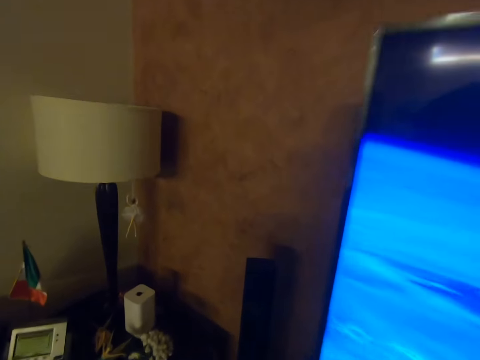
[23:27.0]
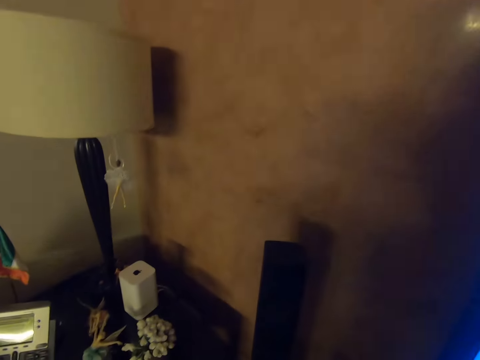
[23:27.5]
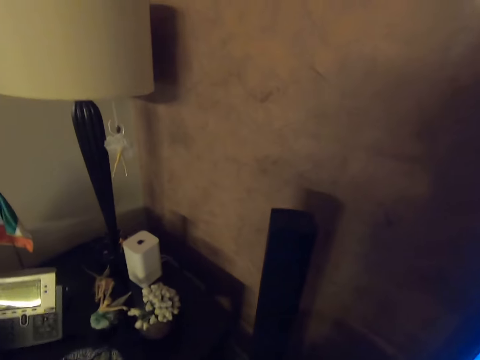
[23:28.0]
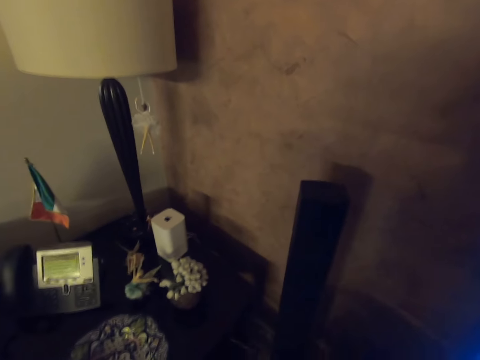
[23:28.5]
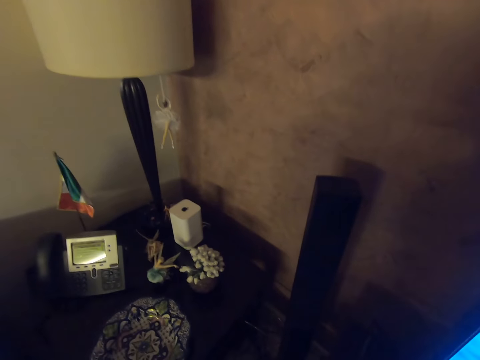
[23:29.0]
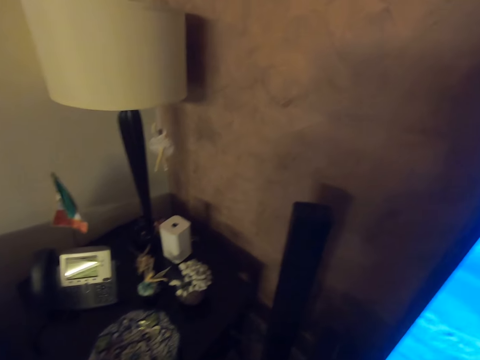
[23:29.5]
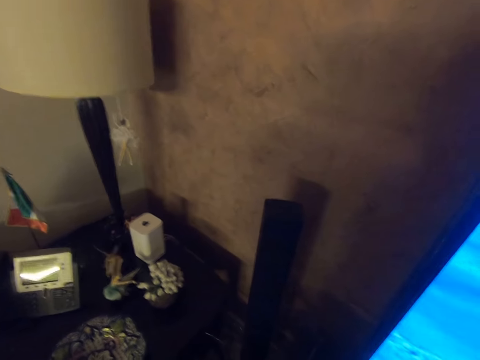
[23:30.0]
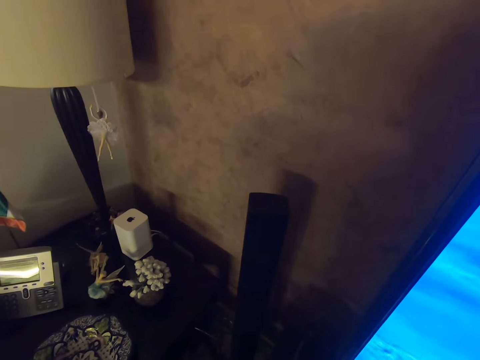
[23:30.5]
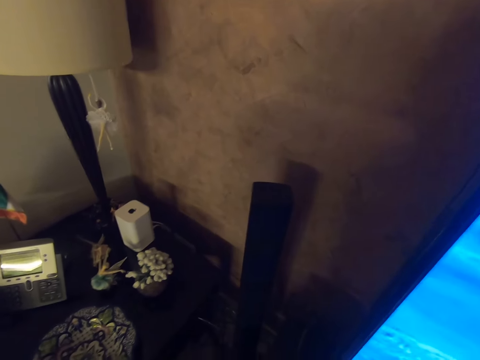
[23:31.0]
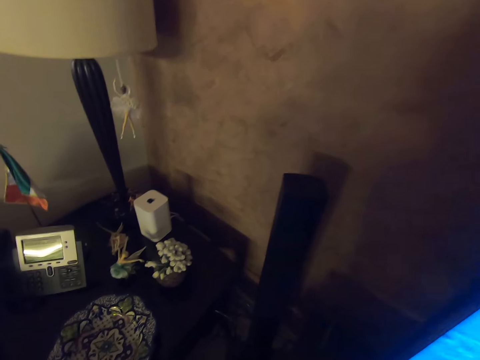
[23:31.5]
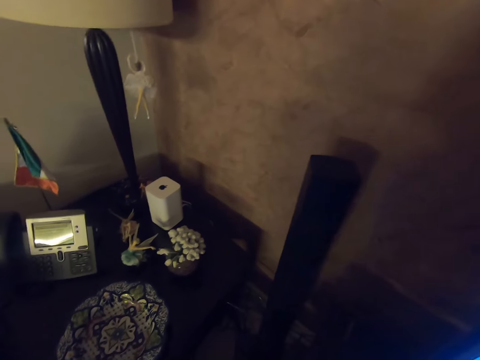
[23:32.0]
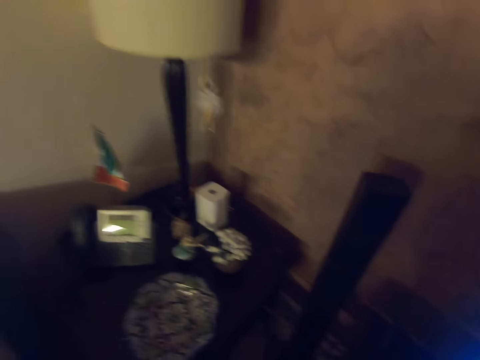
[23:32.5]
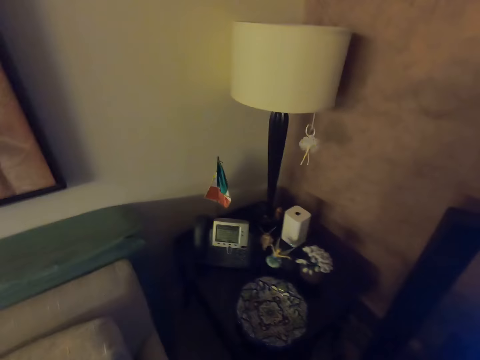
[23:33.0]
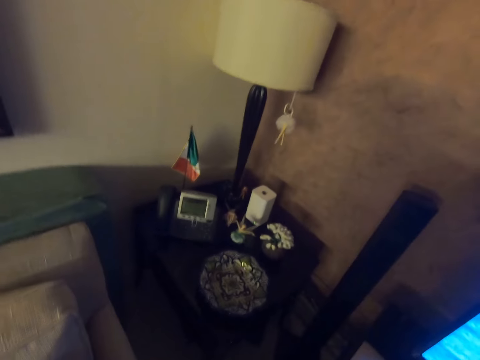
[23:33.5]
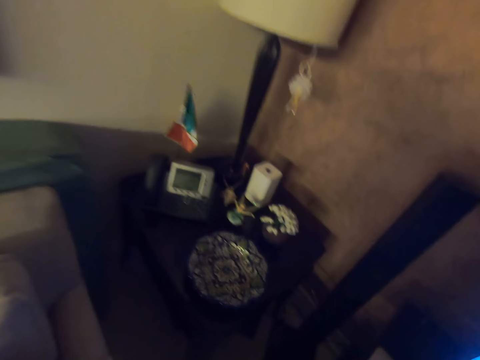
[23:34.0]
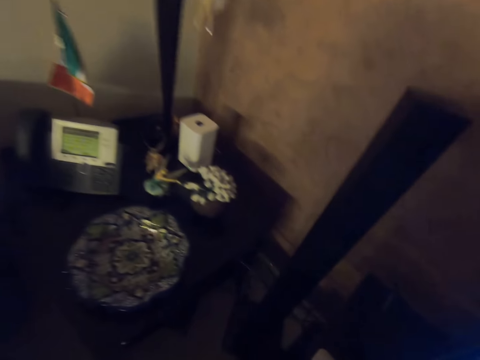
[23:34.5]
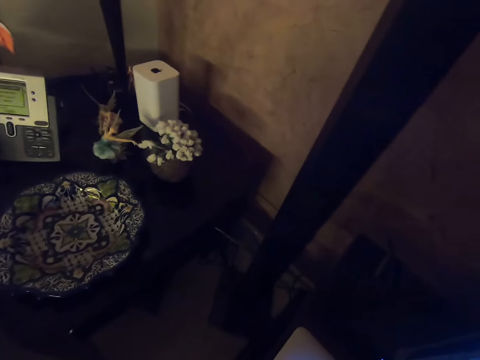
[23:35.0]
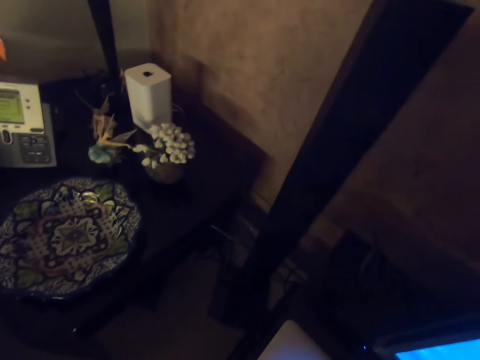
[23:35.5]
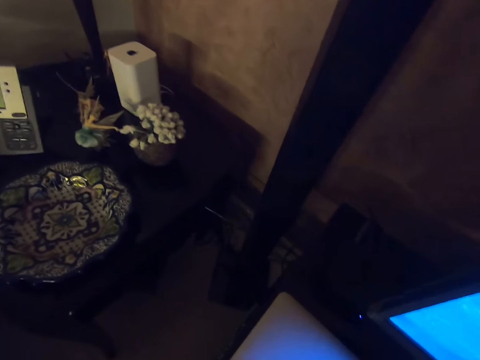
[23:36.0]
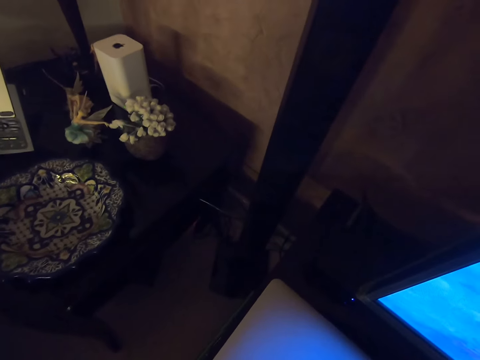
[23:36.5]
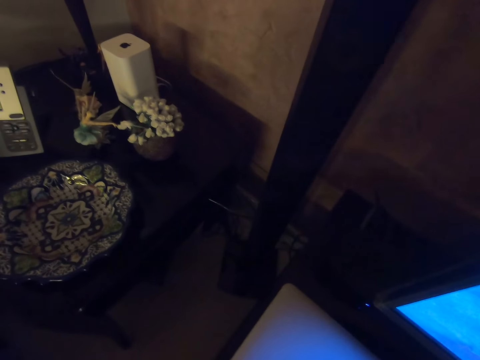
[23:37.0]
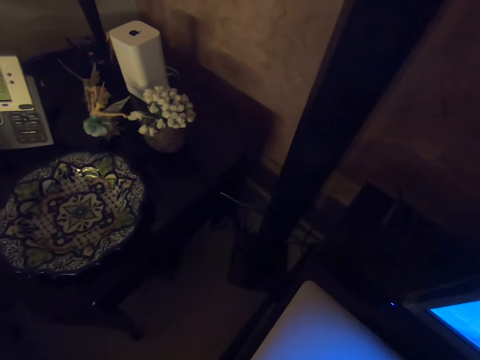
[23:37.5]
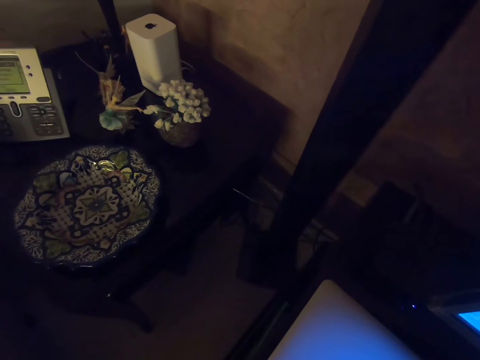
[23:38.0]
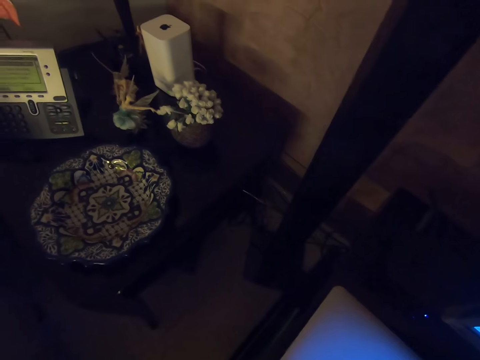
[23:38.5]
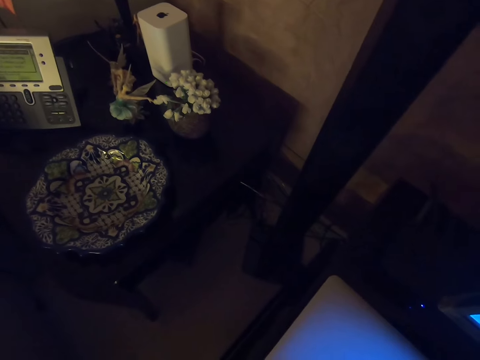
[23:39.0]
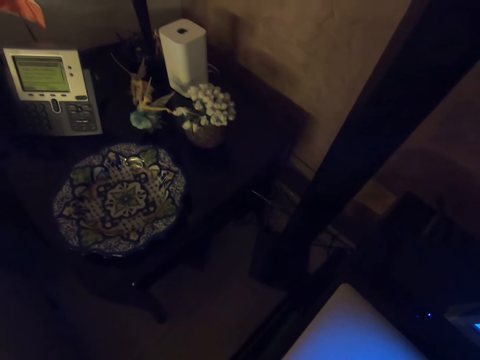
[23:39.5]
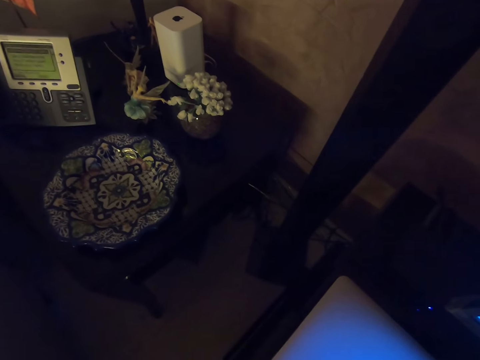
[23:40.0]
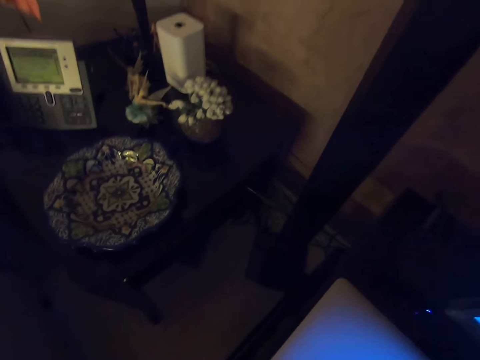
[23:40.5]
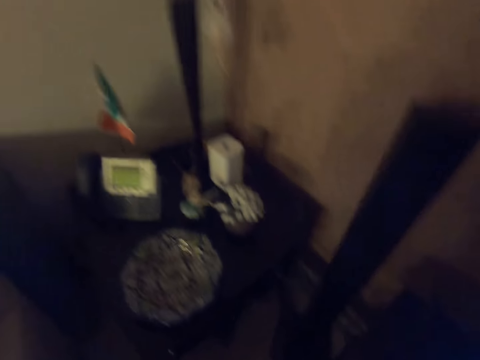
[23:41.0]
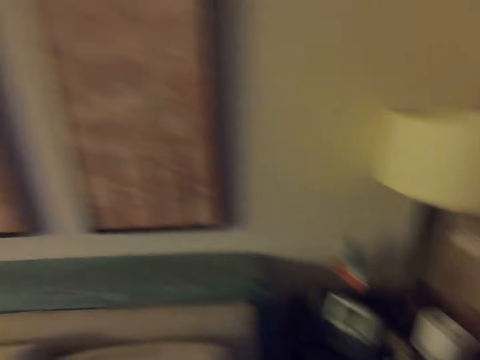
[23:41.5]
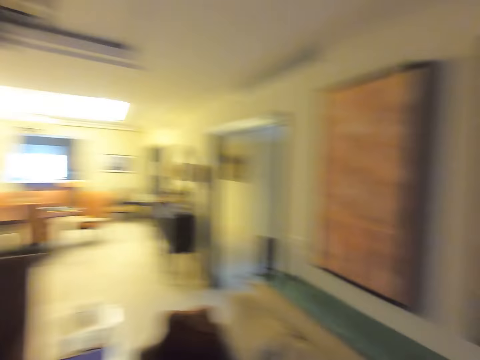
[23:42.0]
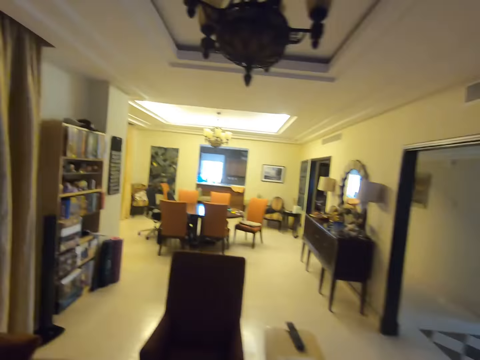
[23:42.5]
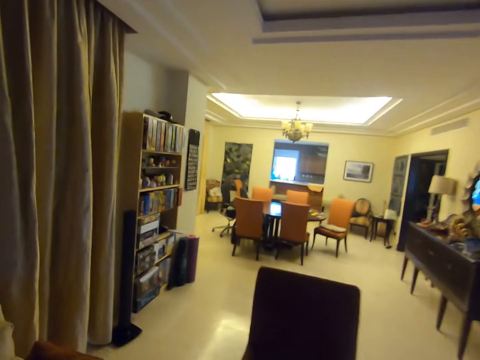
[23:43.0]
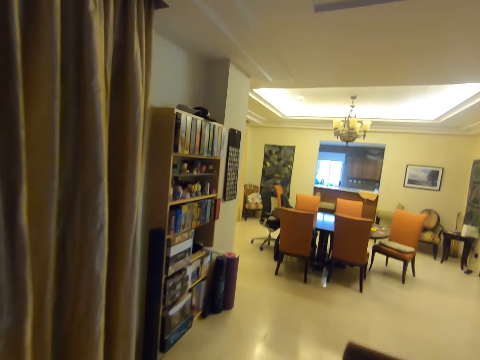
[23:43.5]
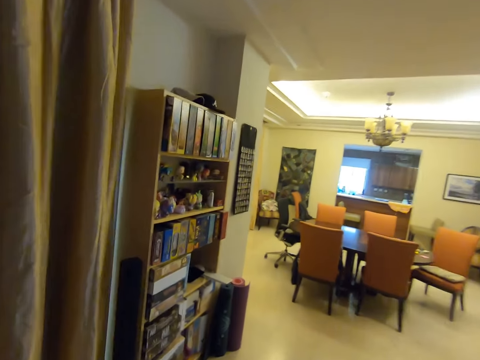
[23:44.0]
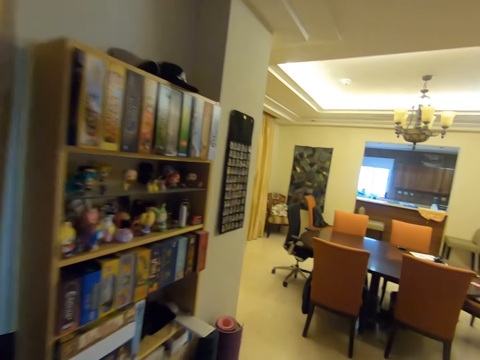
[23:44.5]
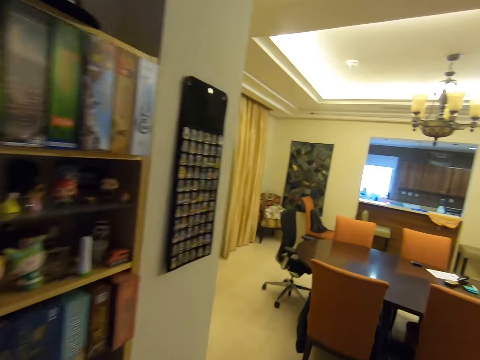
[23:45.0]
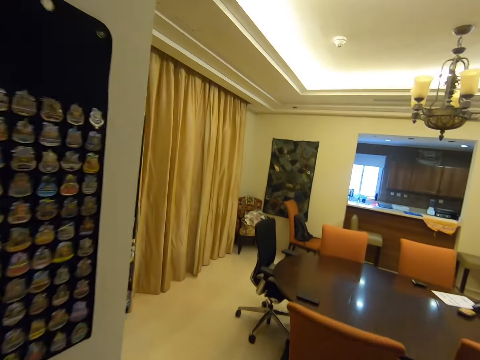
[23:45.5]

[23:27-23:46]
The camera wearer stands at a corner. They look around. They arrange files on the TV stand shelf. They walk around in the house.

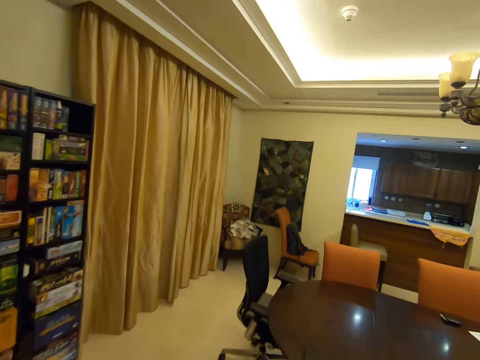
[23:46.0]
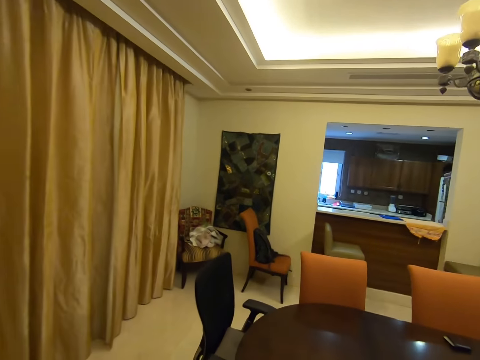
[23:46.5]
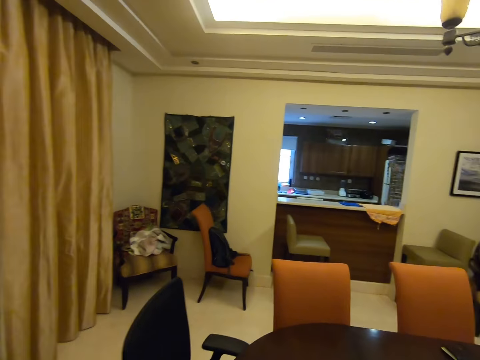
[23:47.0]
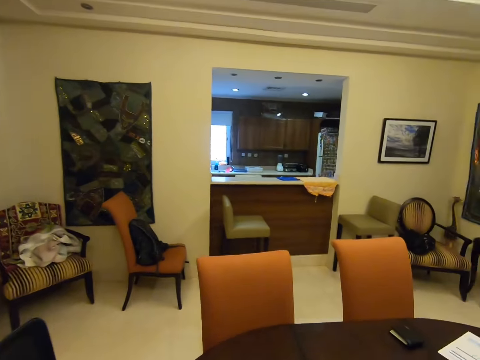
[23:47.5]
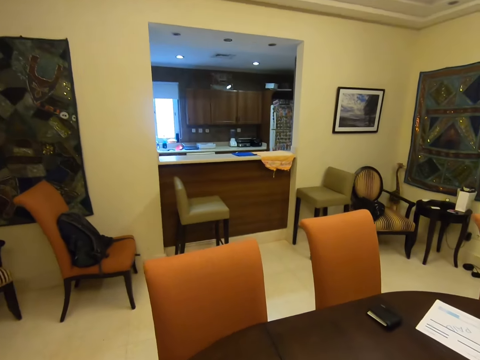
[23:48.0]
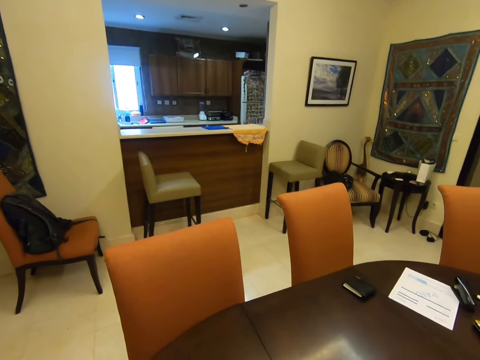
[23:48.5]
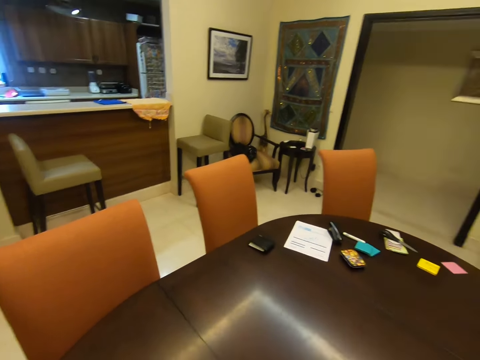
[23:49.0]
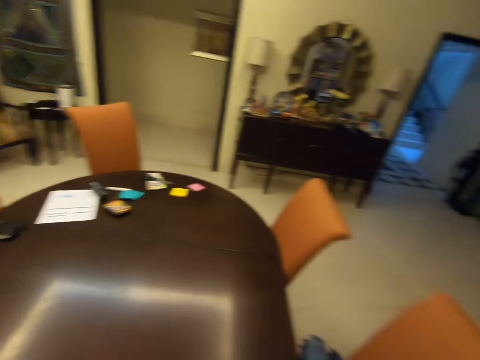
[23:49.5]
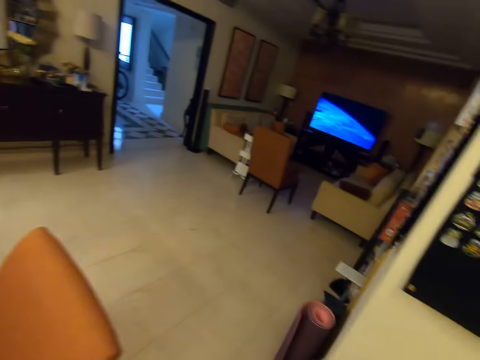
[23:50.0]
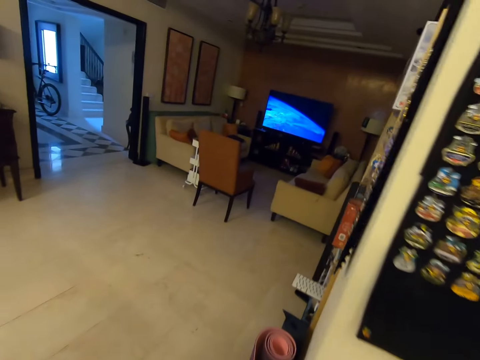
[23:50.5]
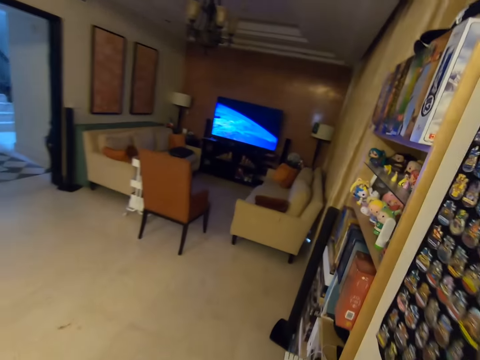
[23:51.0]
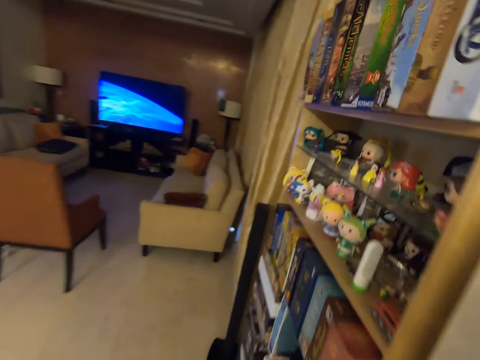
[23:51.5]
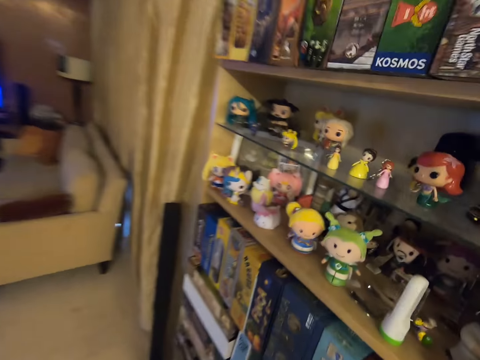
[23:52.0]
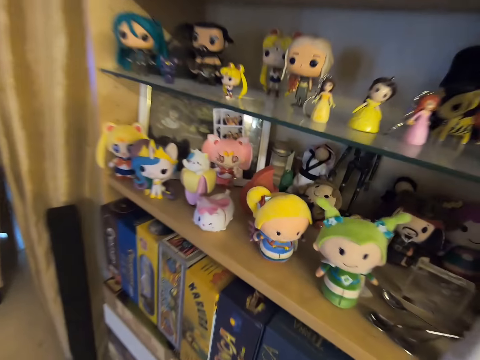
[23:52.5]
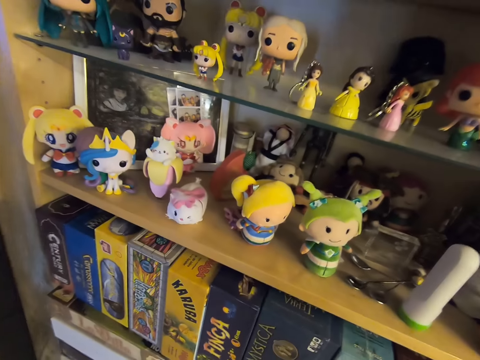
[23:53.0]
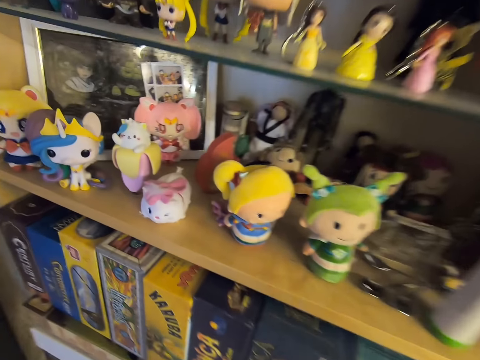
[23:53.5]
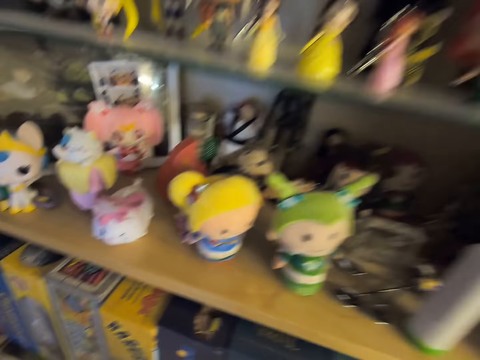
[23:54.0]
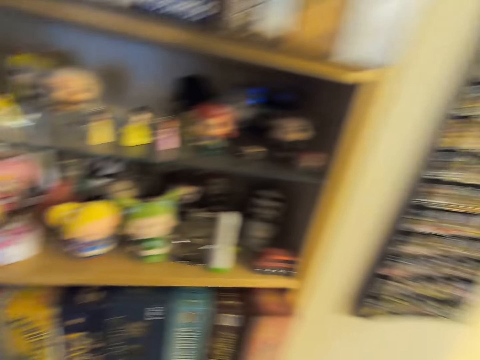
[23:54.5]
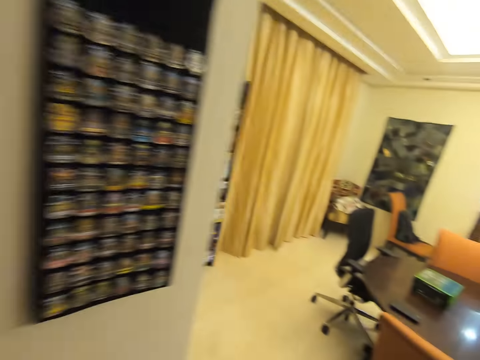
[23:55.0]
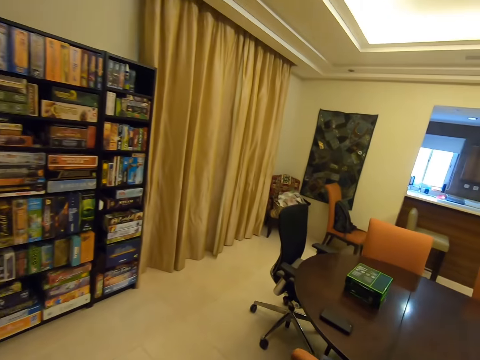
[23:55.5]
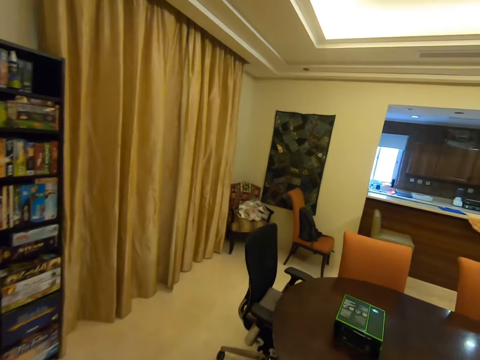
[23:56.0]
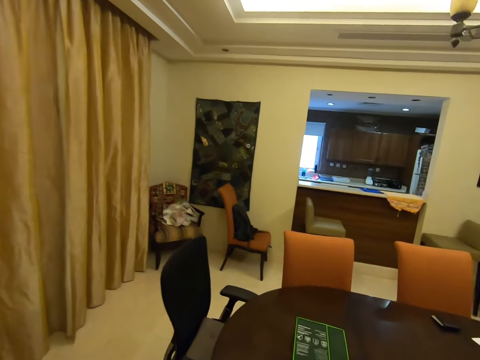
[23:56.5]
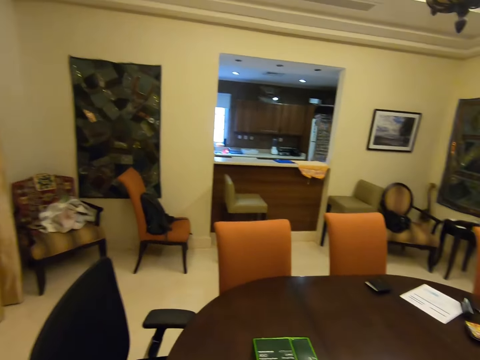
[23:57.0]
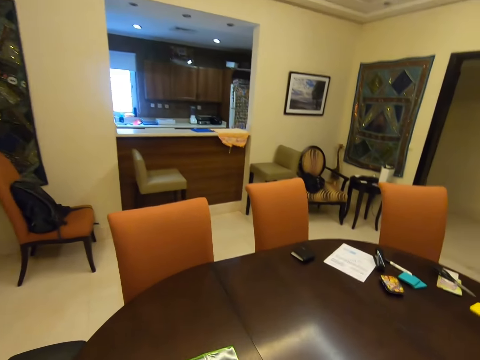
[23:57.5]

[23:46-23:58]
The camera wearer looks at the toys on the shelf. They walk.
